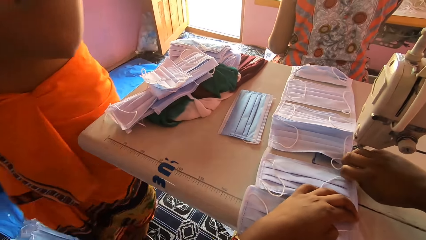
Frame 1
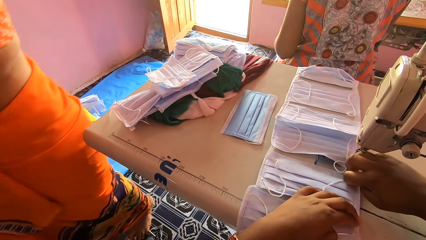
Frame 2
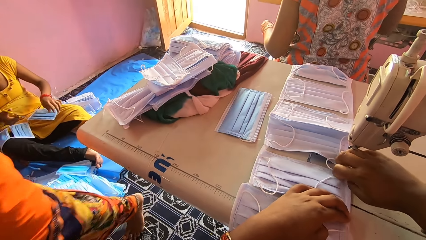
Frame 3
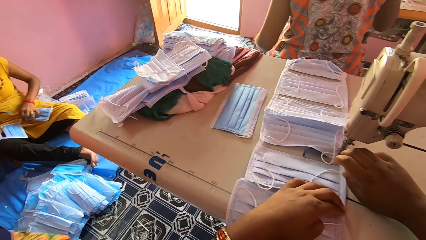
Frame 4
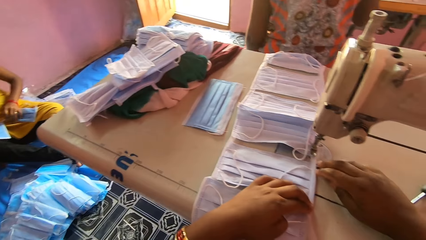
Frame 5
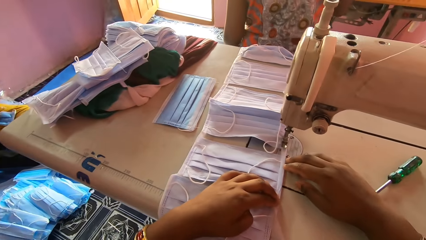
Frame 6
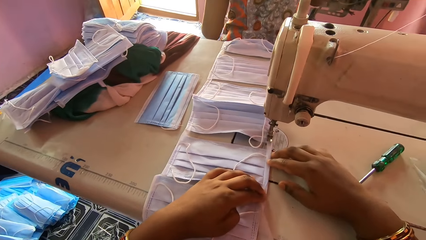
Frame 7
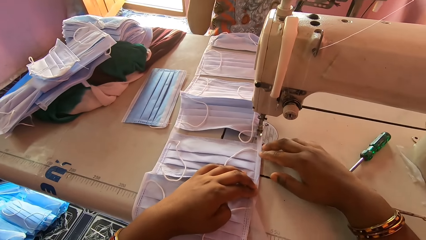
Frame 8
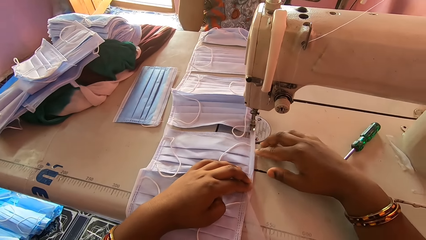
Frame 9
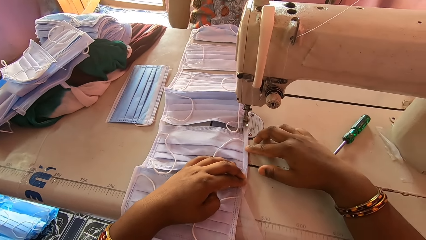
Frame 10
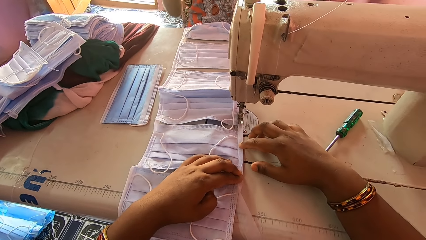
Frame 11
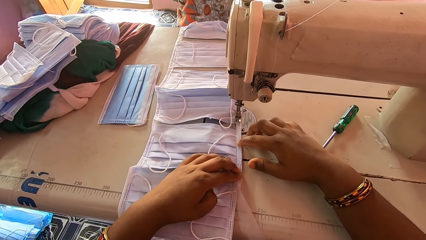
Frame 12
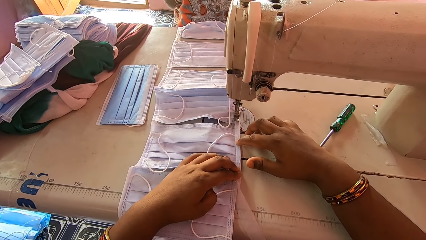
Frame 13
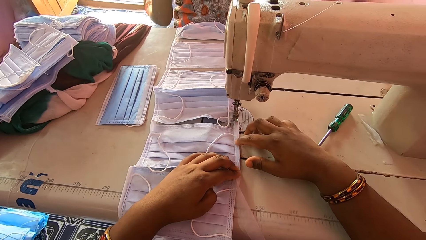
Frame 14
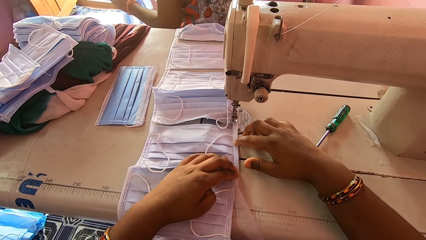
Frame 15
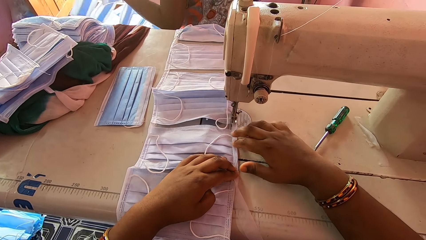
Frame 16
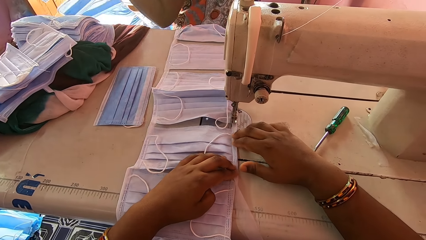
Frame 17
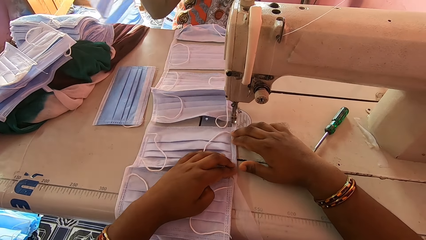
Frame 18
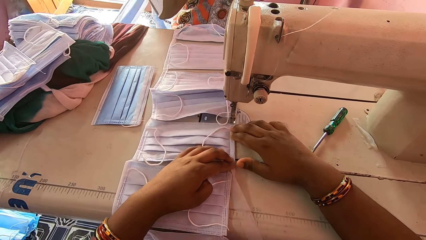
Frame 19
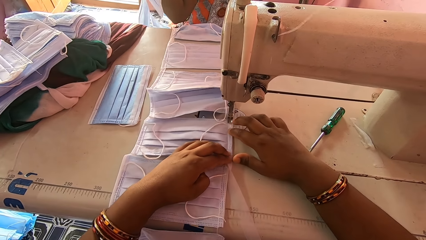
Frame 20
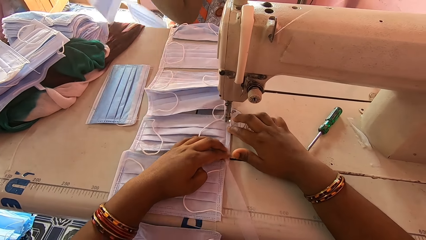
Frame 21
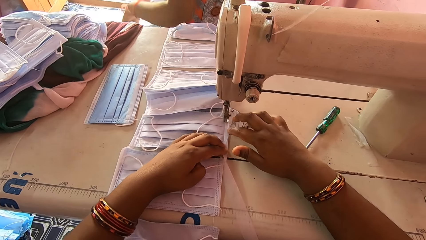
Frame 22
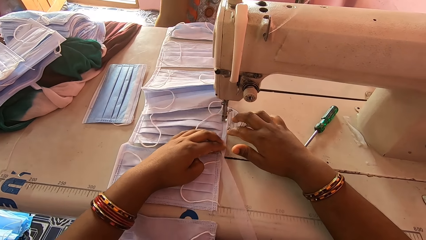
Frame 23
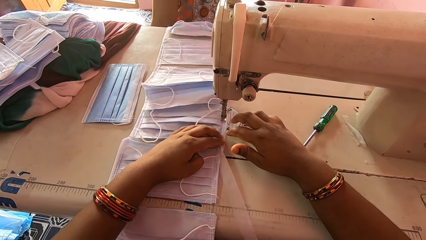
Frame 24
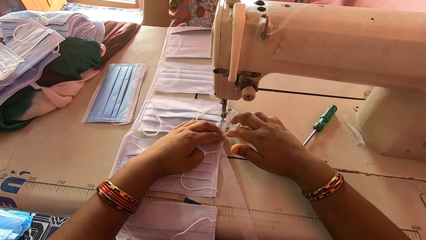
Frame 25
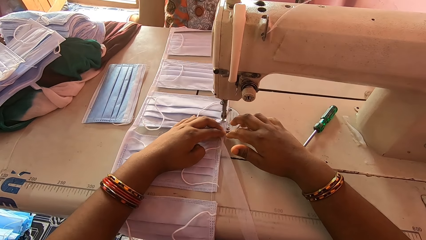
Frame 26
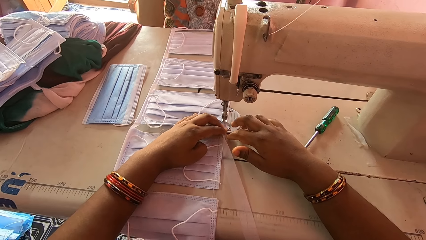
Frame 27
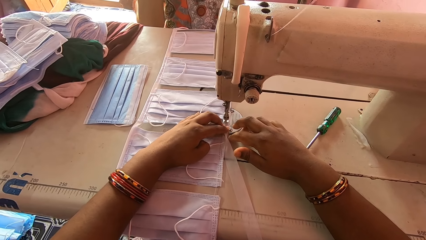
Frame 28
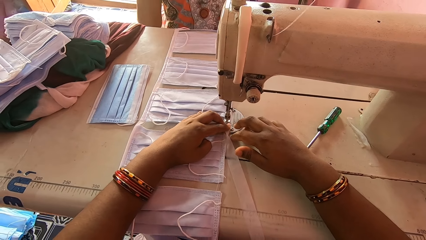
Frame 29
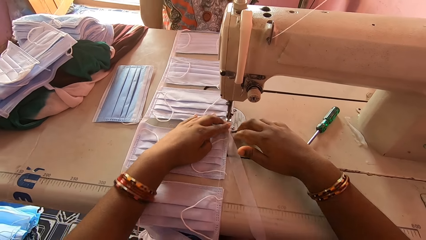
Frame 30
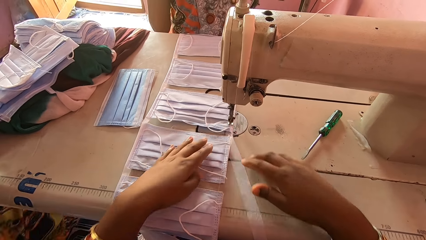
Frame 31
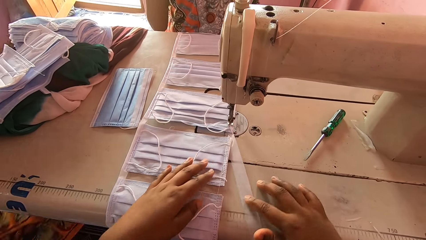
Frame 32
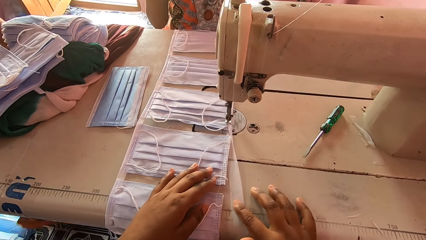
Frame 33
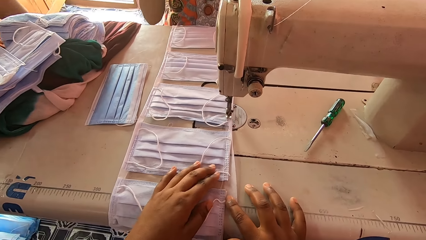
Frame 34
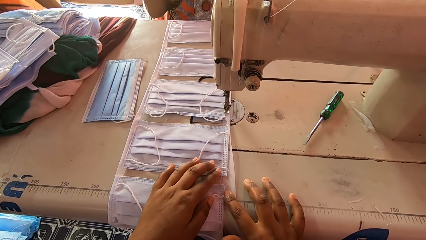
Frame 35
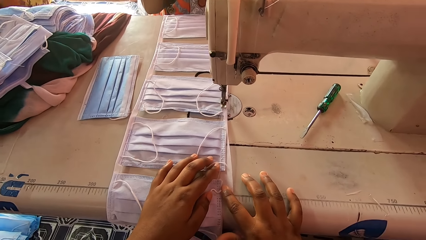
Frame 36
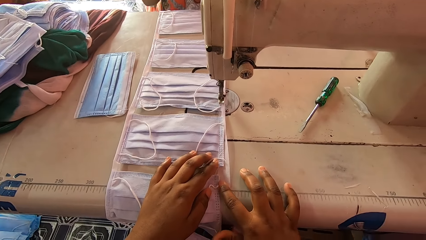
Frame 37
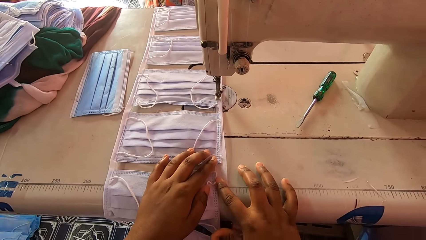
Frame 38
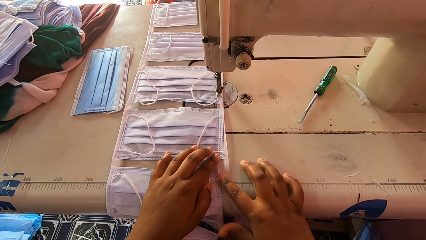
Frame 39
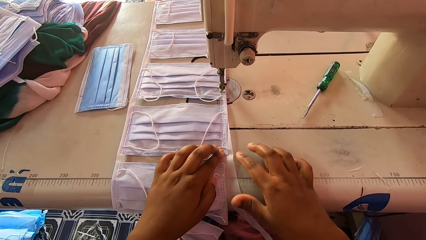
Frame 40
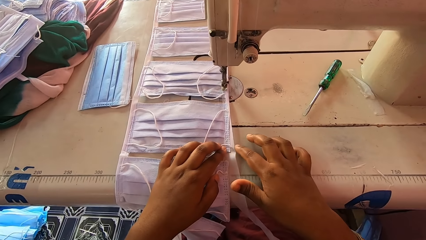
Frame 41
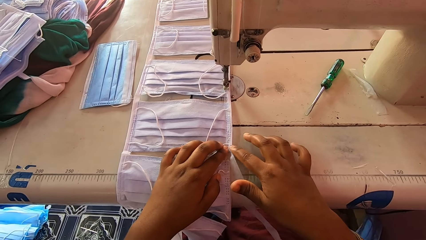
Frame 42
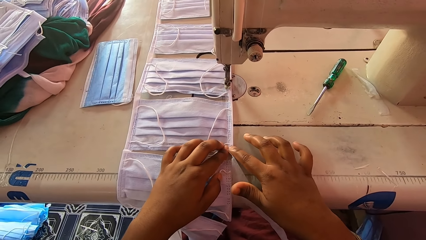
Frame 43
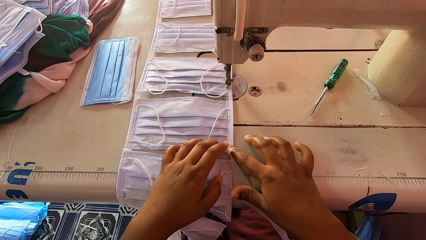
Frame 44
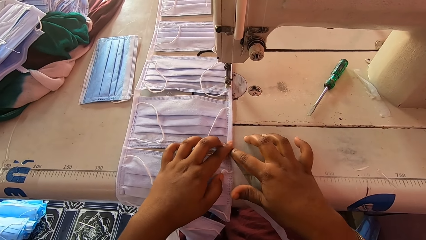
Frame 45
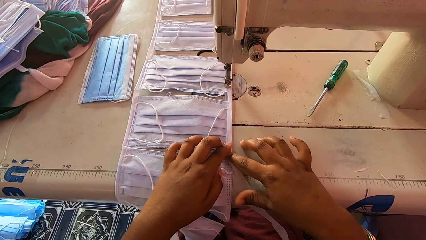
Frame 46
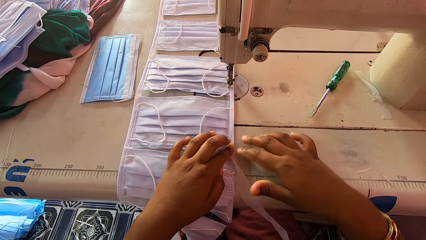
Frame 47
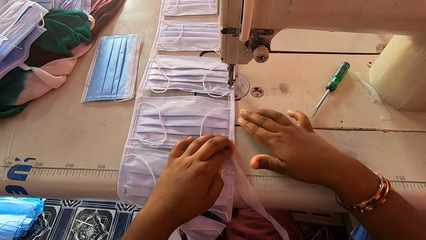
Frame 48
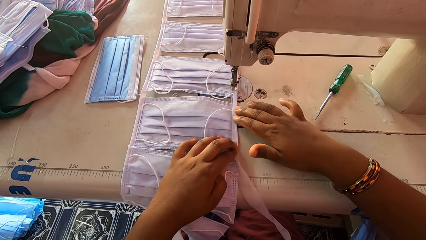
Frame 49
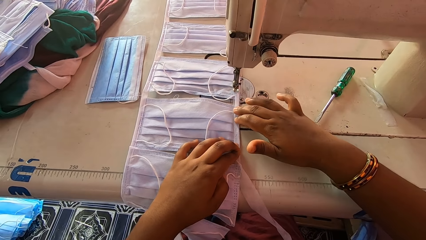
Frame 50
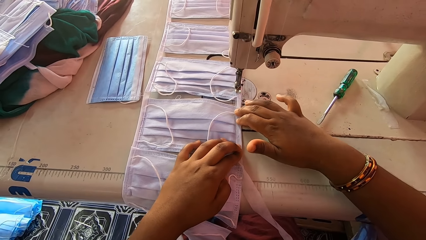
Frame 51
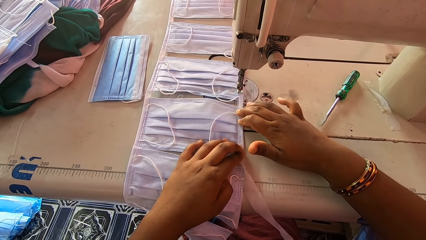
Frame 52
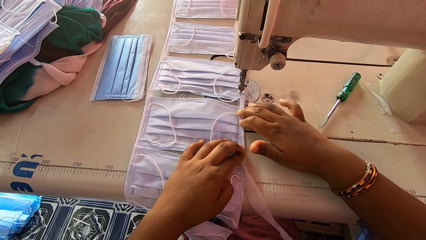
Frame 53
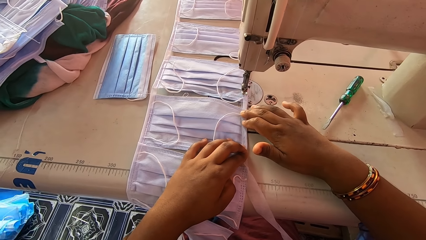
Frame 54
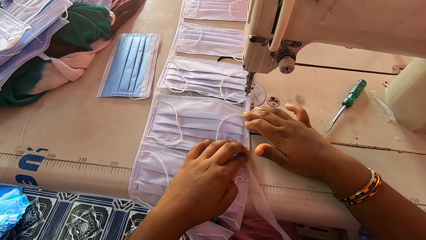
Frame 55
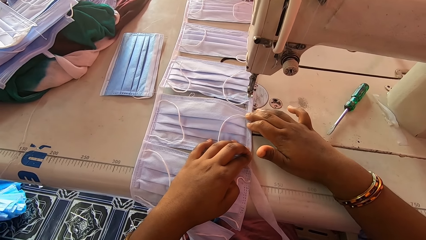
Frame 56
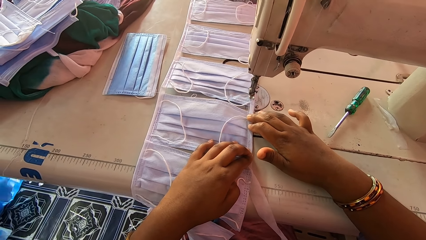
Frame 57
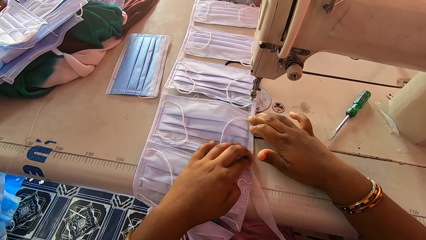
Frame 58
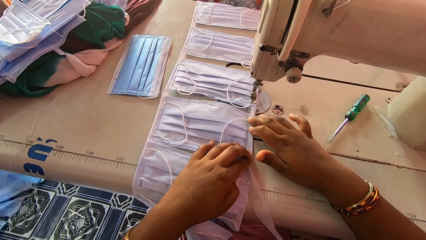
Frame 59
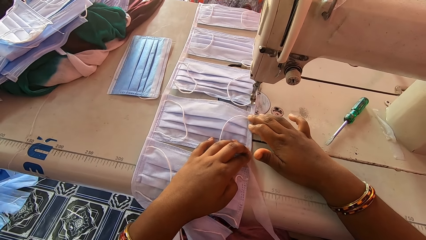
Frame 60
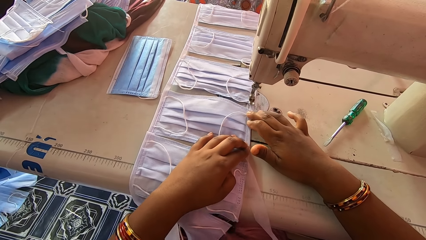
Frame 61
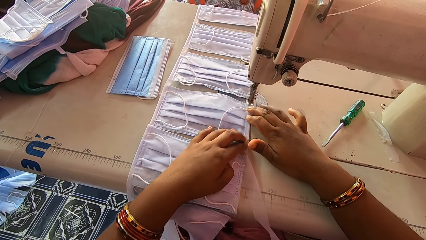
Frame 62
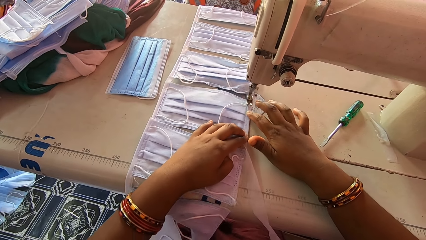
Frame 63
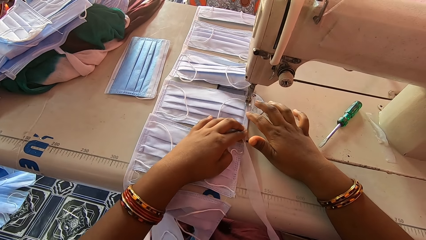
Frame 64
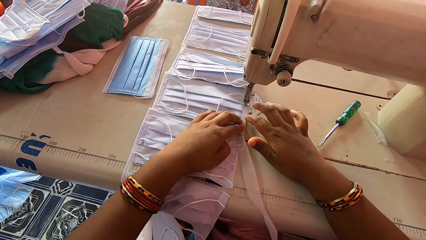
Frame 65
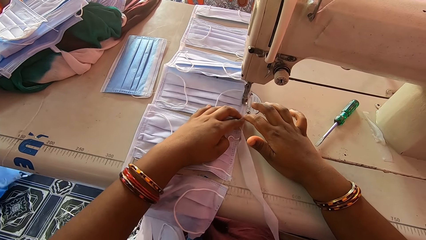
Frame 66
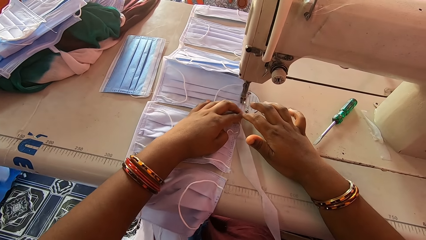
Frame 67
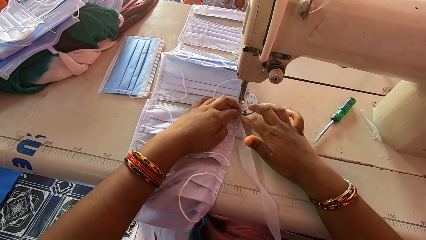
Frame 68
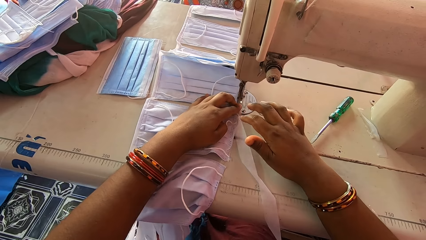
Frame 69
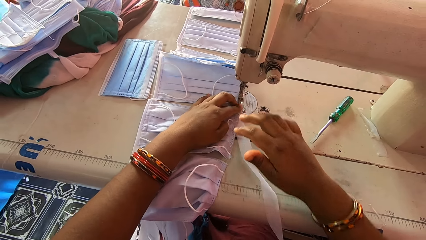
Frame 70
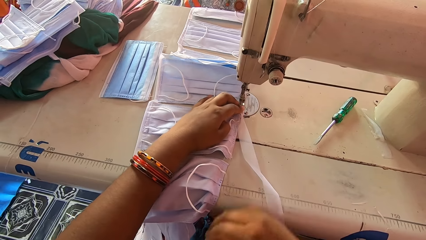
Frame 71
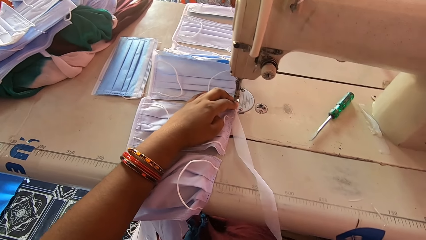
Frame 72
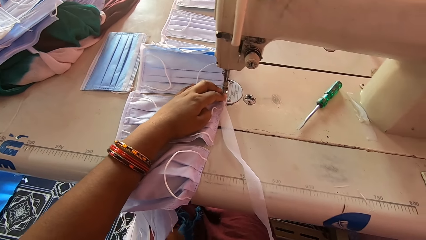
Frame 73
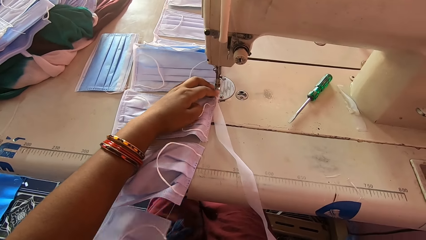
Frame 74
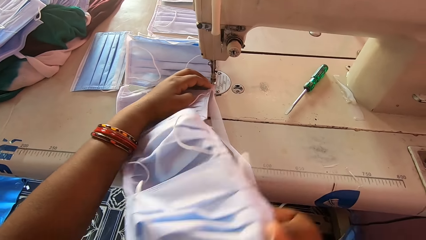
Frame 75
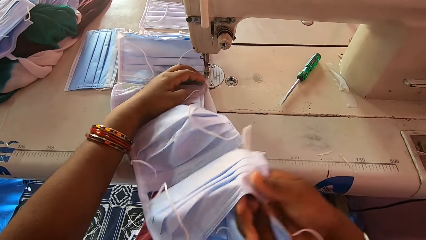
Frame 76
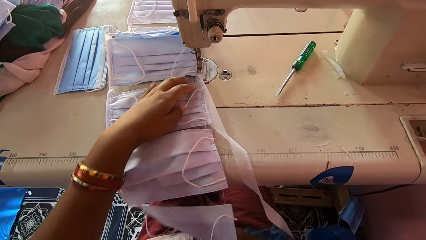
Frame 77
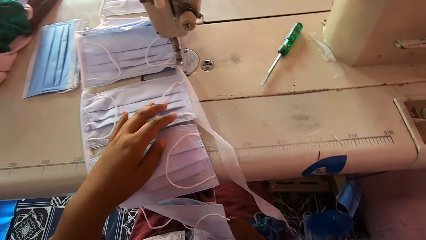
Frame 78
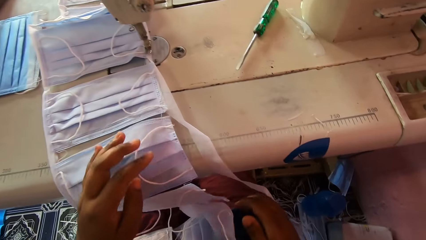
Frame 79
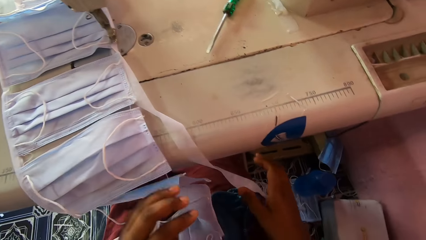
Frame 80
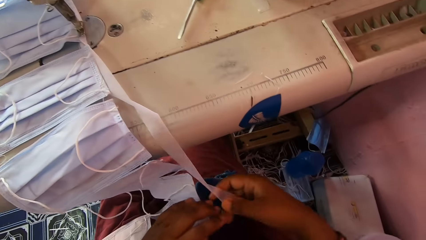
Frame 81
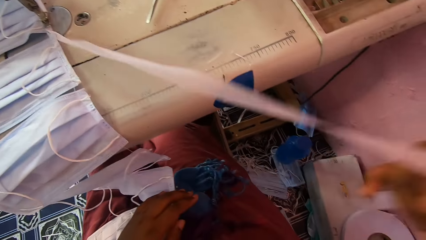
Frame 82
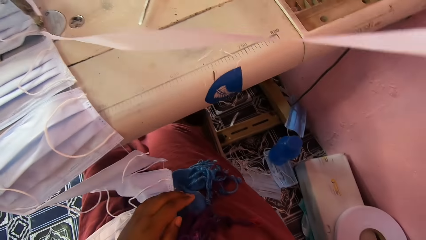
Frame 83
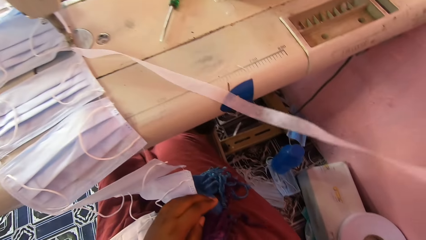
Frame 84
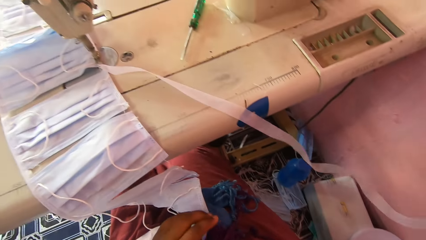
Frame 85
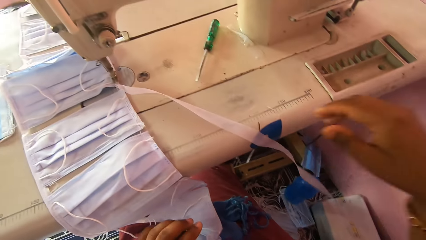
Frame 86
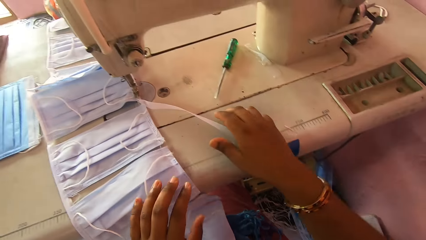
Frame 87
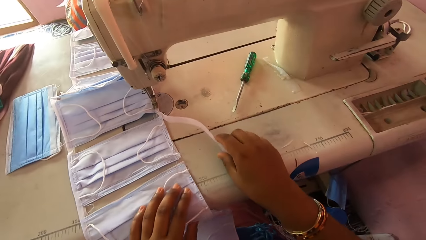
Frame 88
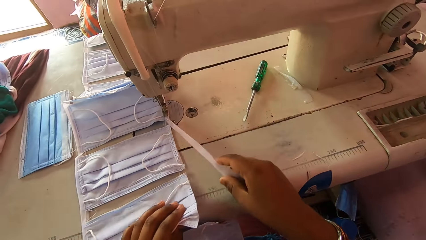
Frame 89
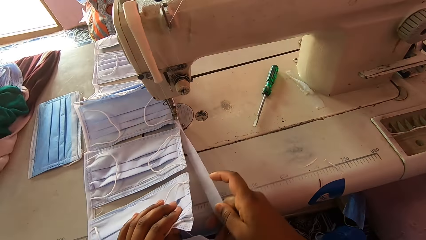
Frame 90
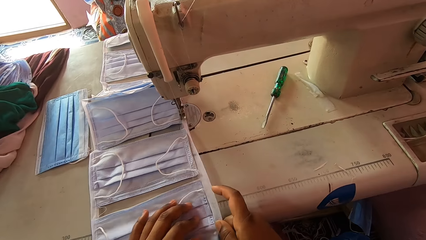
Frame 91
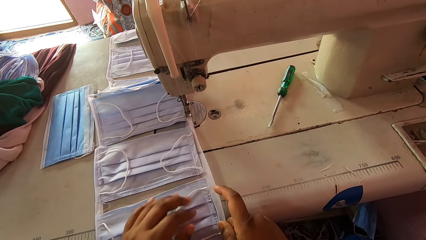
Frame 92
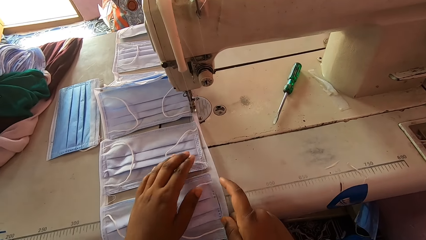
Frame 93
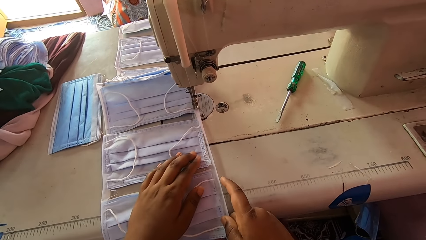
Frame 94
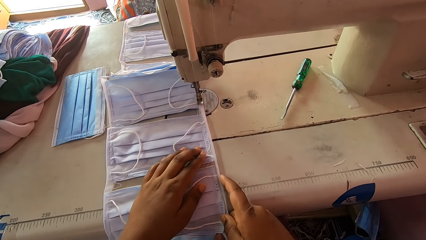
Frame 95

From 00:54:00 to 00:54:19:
The camera wearer folds the piece of cloth. A person moves around. The camera wearer sews the masks with a sewing machine. They move the masks. They align the masks with the hem material. They fold the piece of cloth. They sew the masks with the sewing machine. They move the masks. They straighten the hem material. They stretch the piece of cloth.
